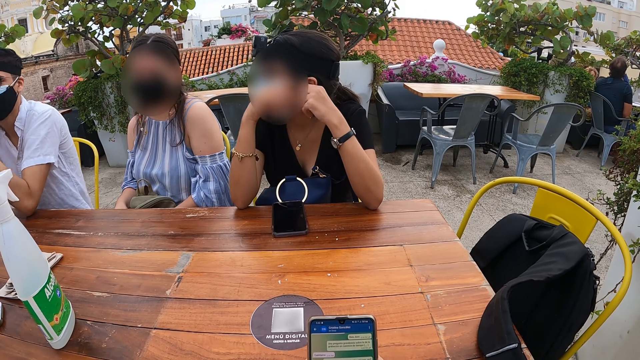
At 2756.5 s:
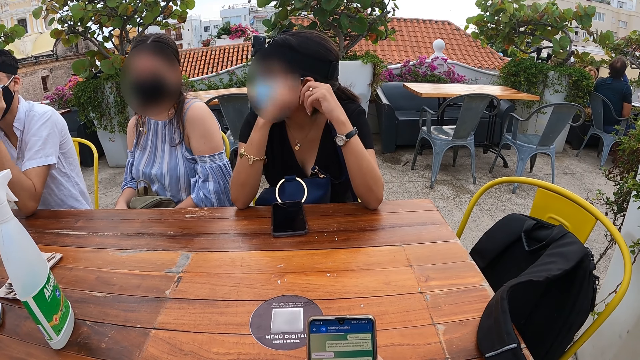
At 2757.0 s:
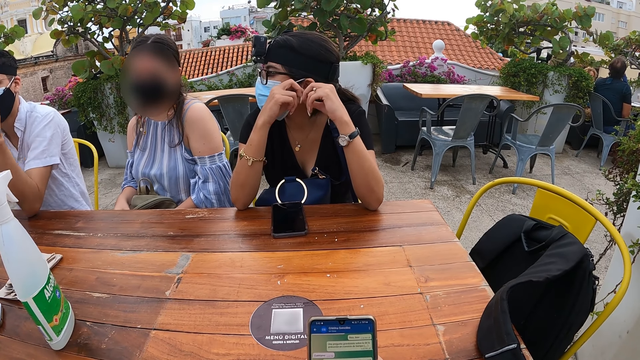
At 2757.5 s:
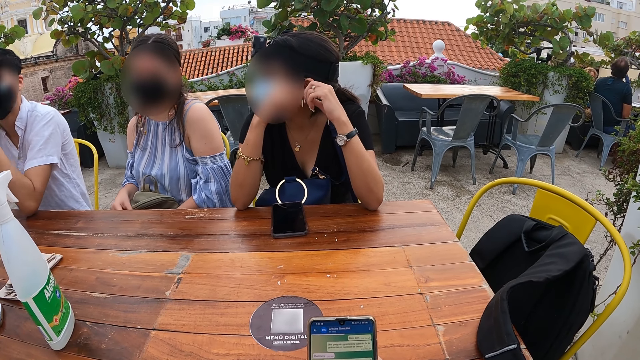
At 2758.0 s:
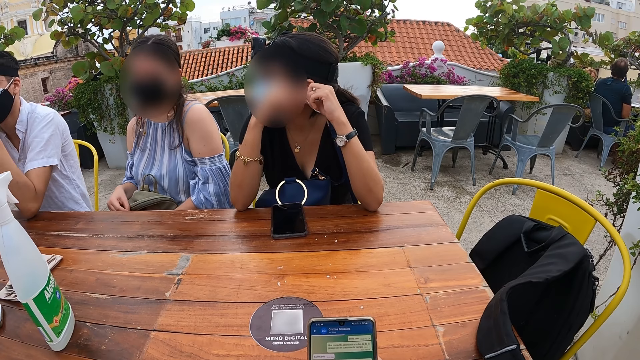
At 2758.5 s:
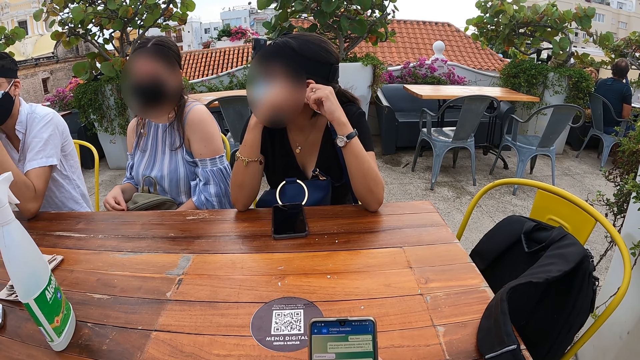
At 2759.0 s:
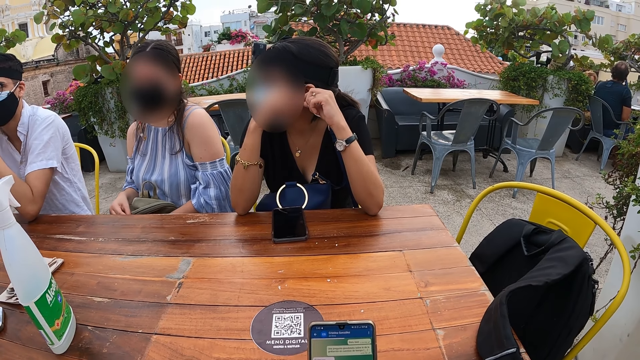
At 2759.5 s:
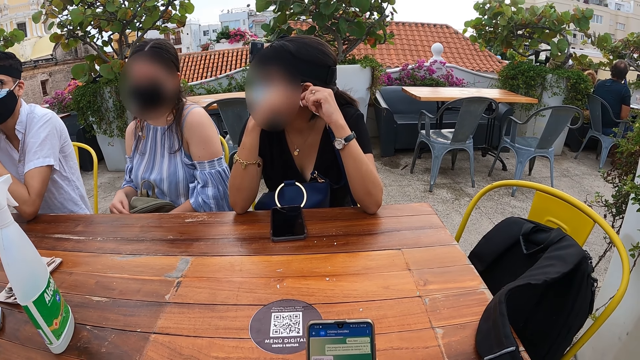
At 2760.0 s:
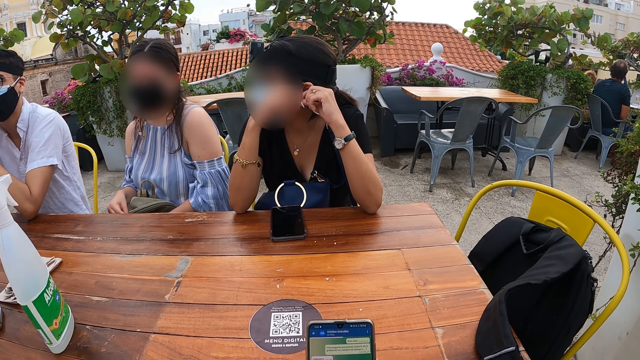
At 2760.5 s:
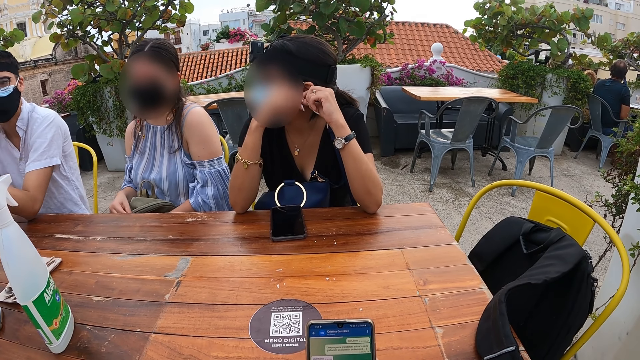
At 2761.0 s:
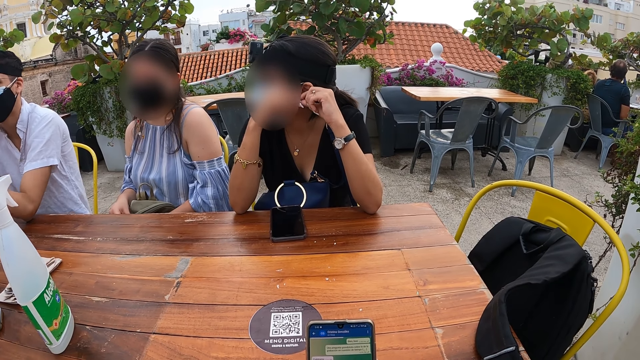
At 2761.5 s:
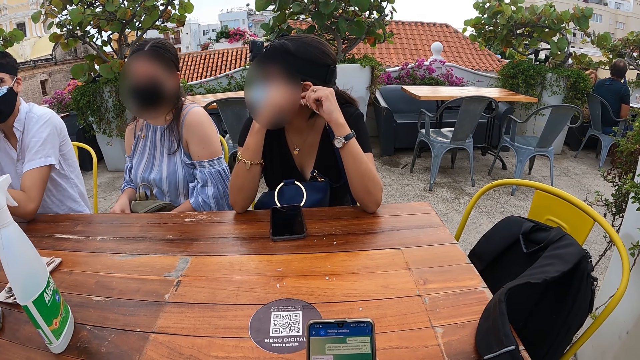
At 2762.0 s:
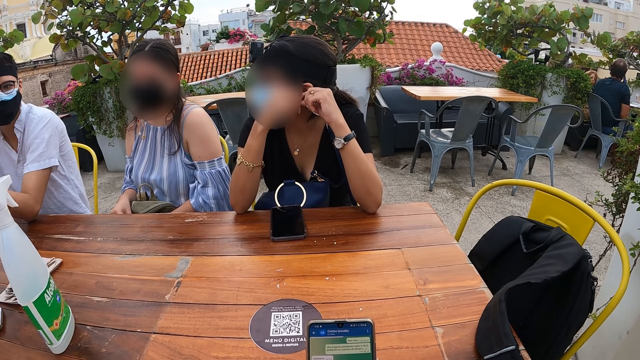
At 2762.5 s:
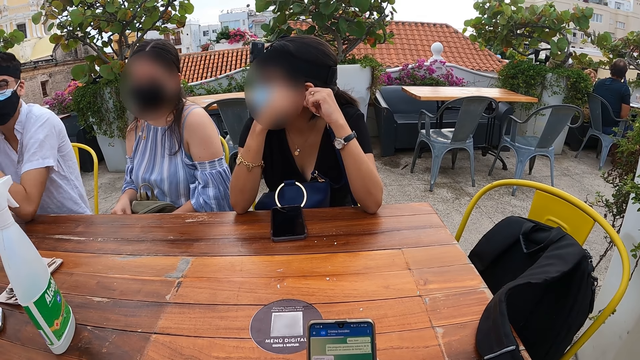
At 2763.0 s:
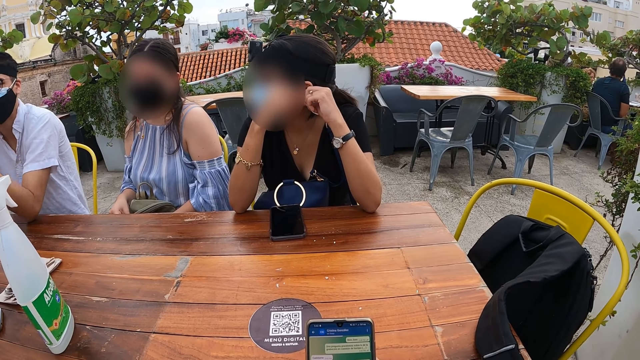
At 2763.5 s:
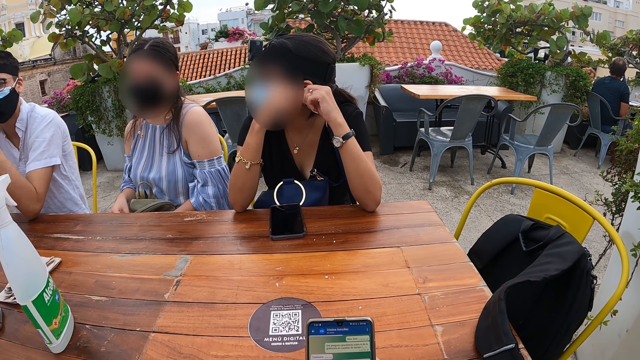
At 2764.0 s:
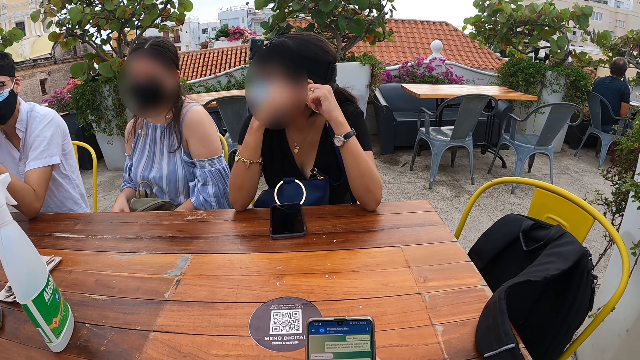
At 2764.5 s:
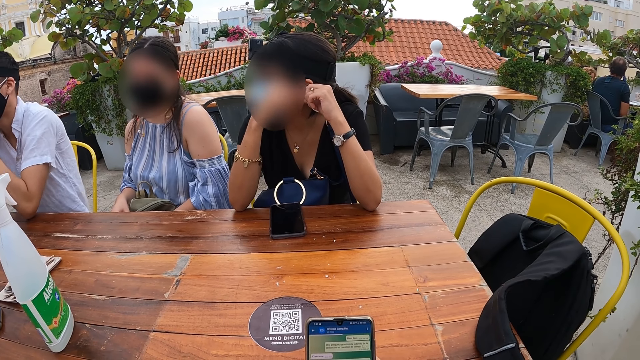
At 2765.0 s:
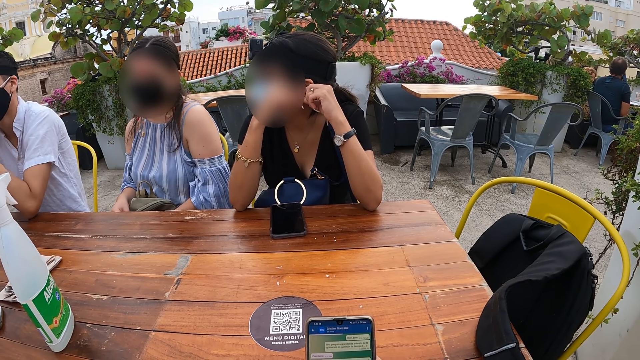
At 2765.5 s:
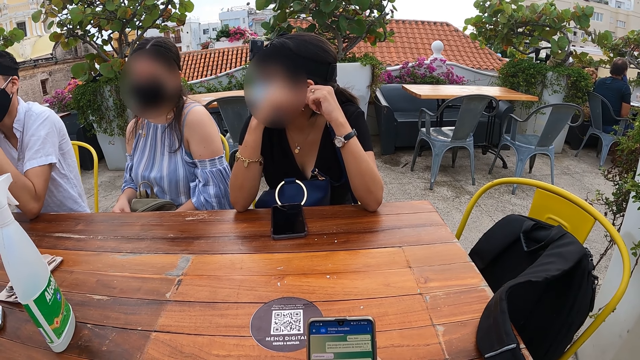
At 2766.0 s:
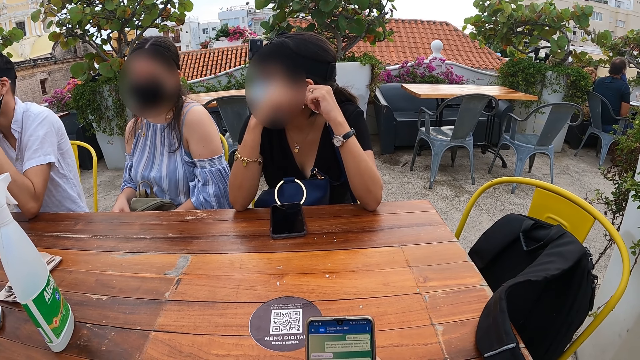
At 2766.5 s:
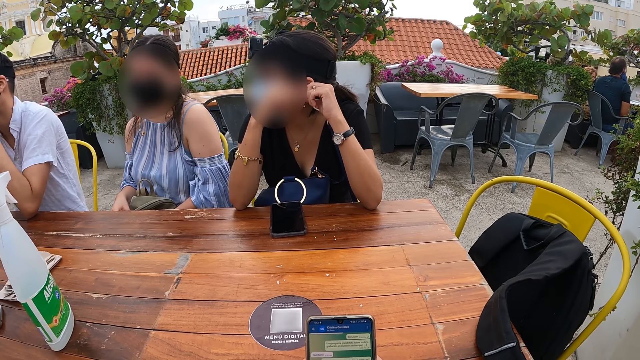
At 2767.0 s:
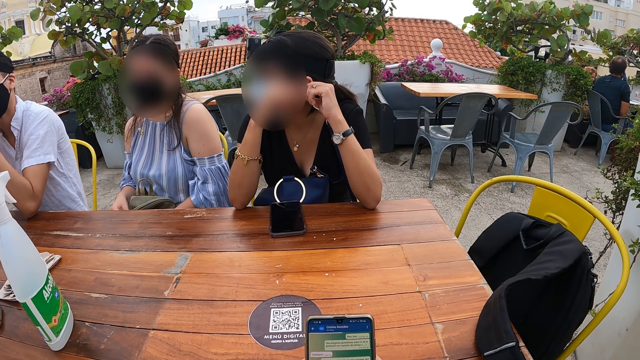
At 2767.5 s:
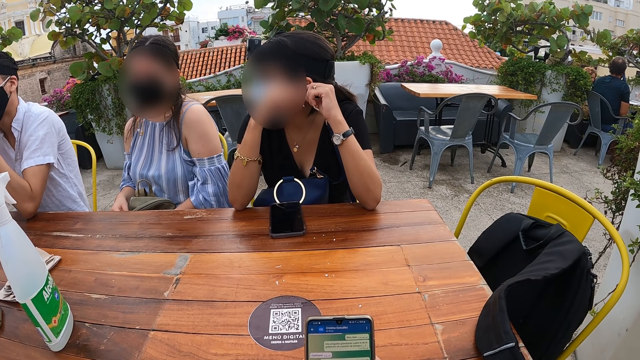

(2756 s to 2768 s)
A woman holds her earrings with her hands. A man moves his hands. The woman looks at the man.

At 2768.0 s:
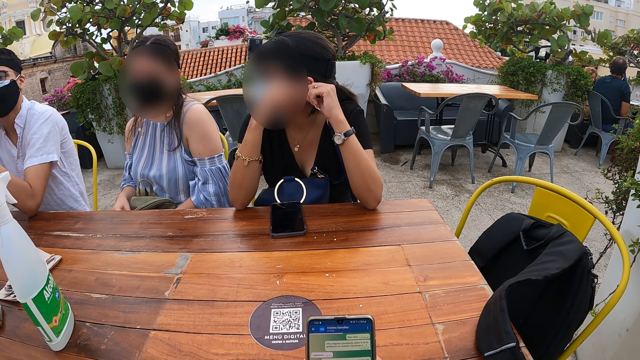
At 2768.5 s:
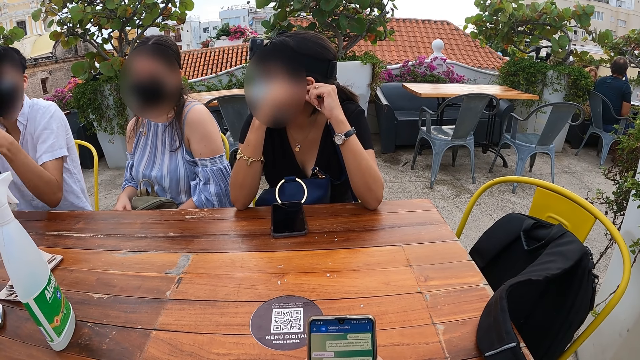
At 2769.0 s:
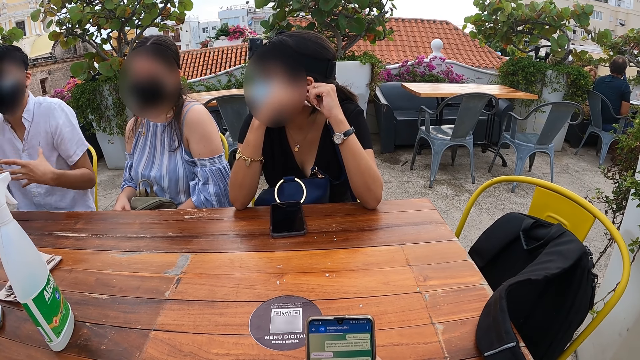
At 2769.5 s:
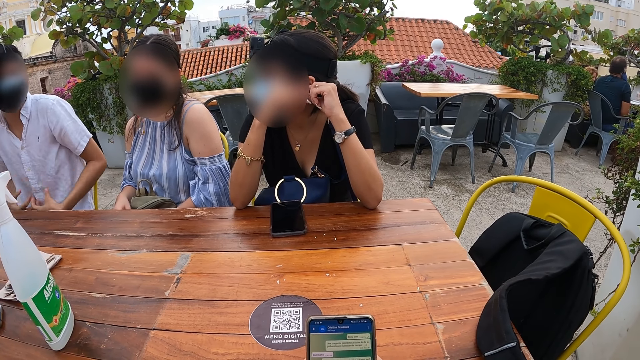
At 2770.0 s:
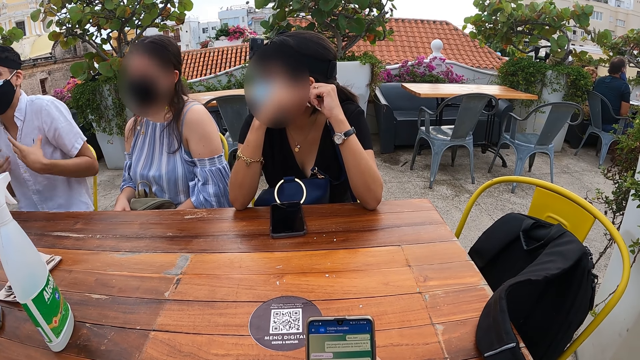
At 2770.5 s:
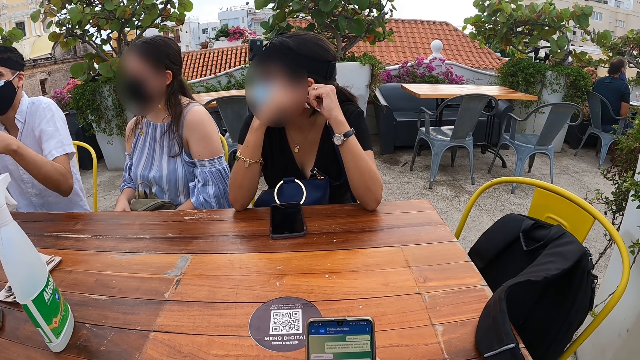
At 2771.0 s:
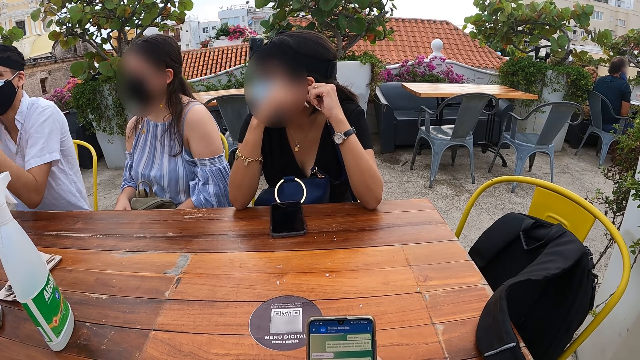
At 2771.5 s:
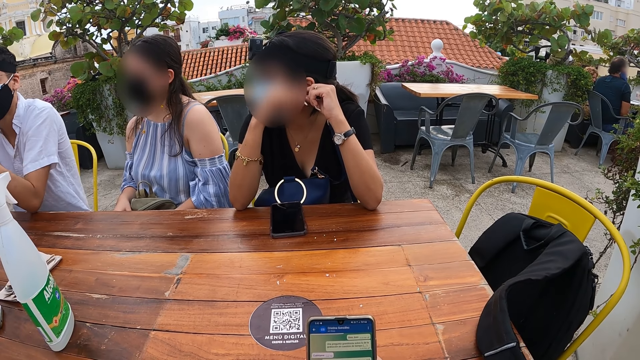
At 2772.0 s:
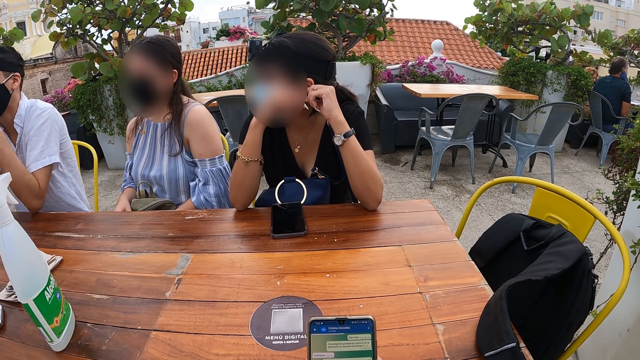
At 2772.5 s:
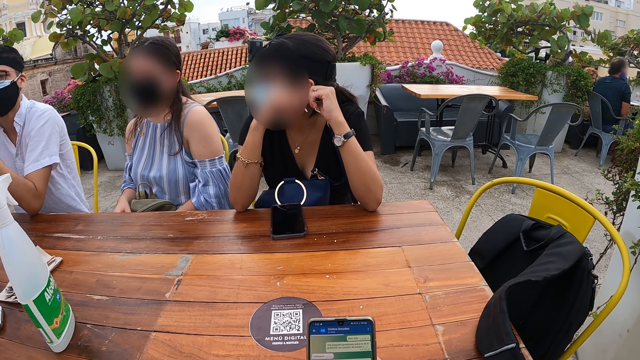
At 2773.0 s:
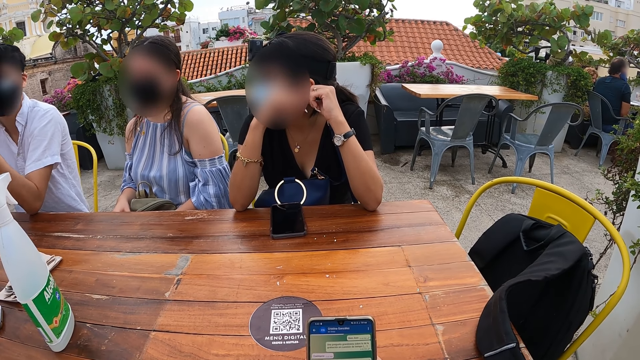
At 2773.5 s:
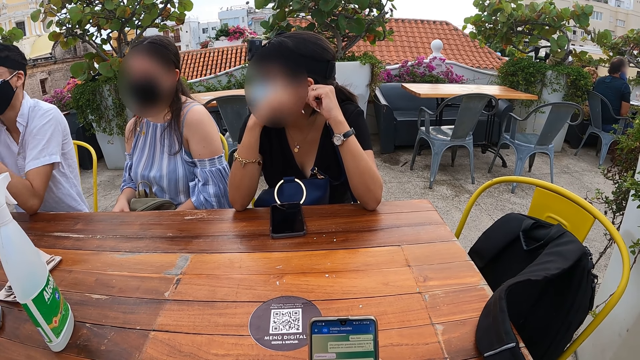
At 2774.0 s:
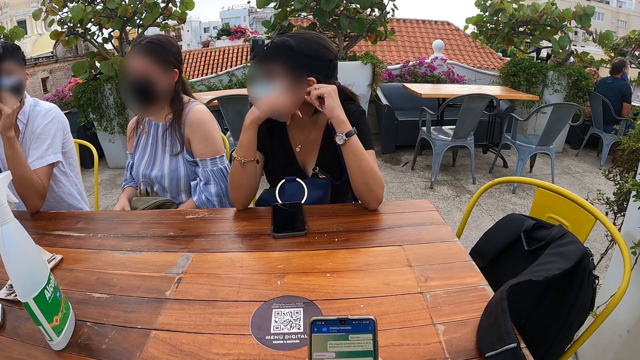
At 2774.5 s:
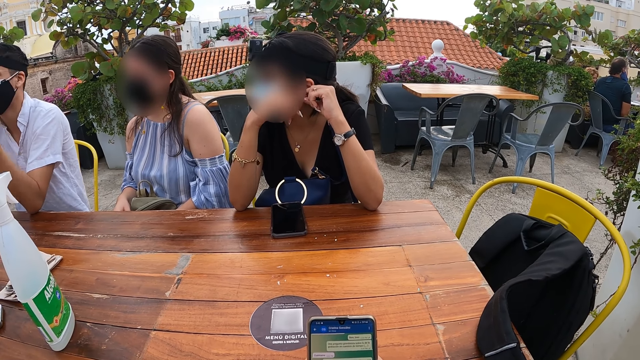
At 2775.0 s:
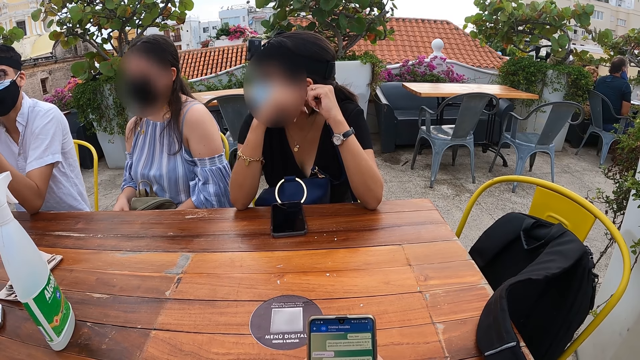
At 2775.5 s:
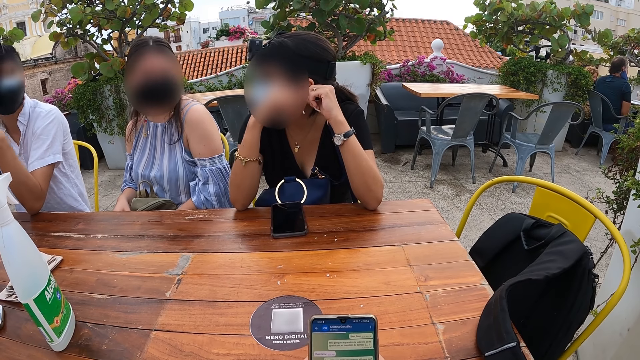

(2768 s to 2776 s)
The woman converses with another woman.
